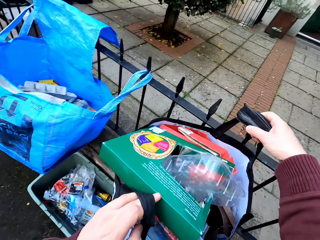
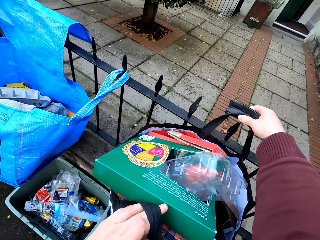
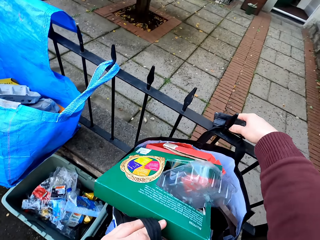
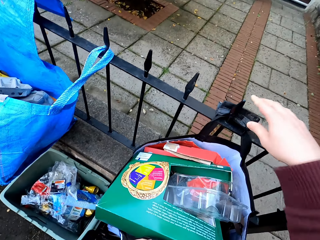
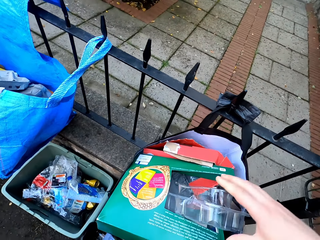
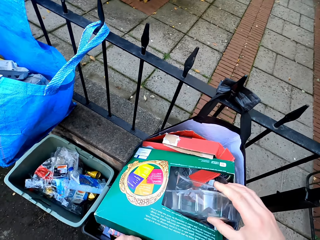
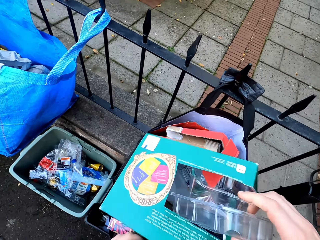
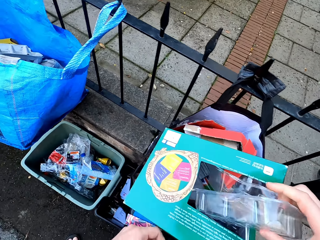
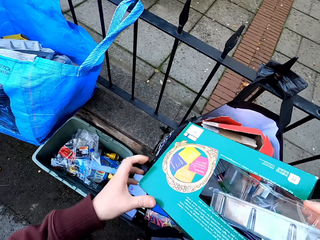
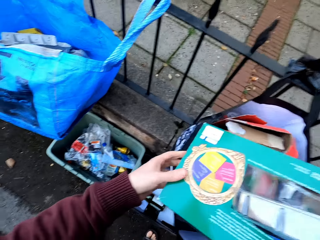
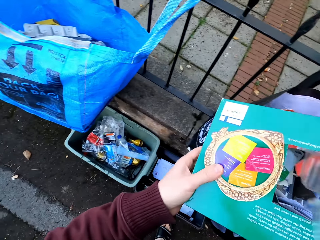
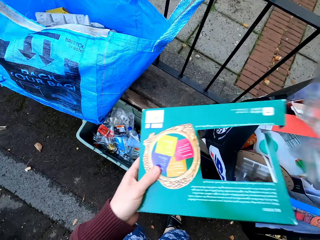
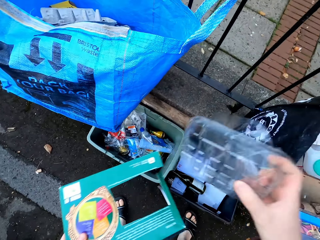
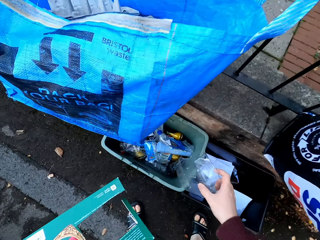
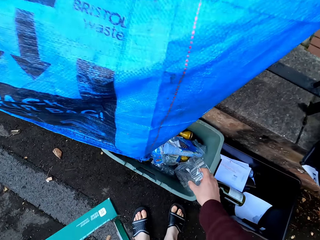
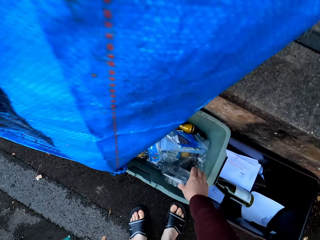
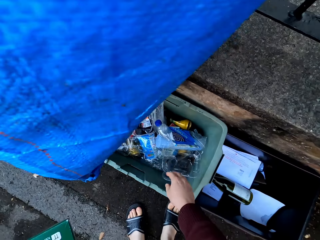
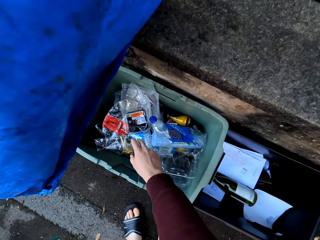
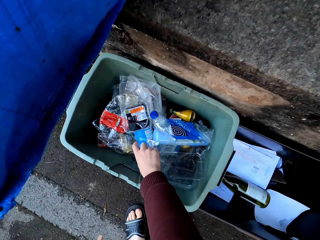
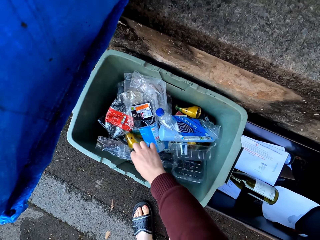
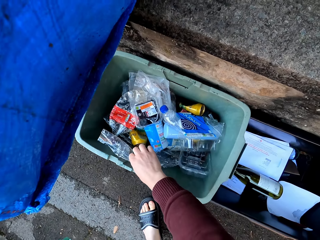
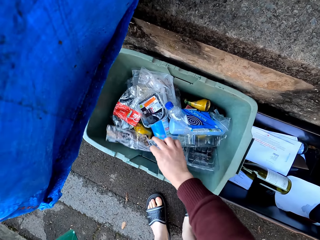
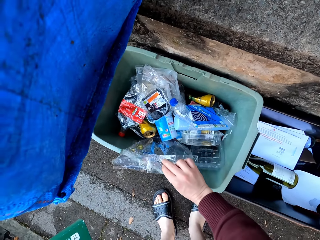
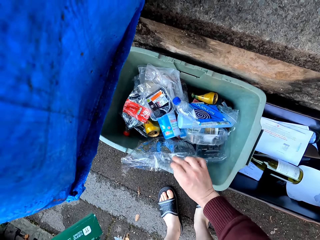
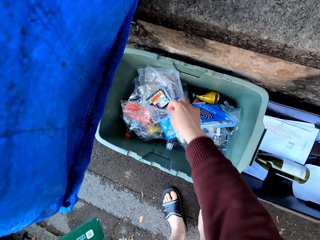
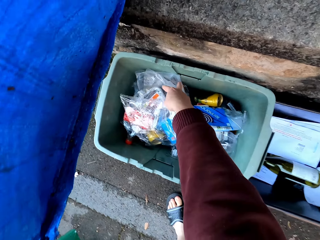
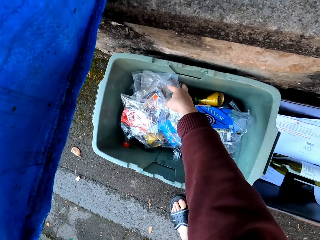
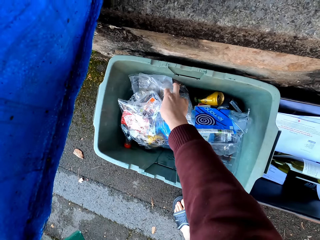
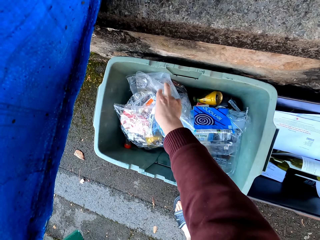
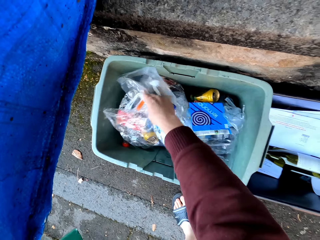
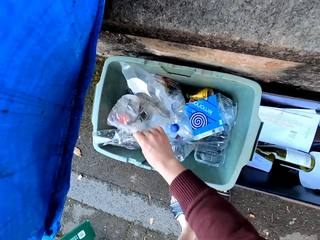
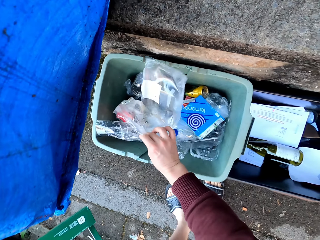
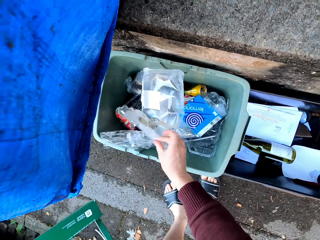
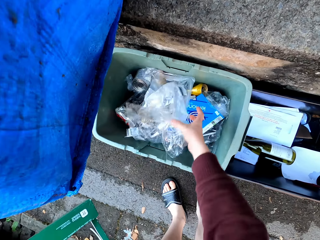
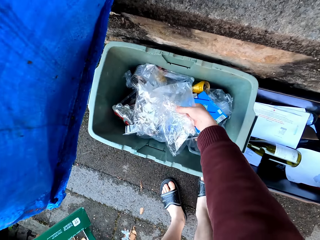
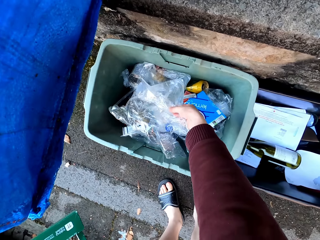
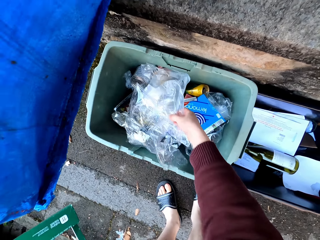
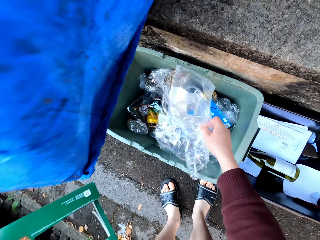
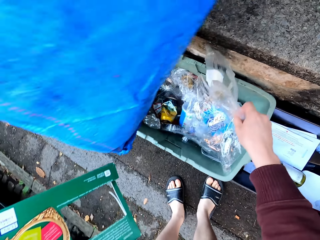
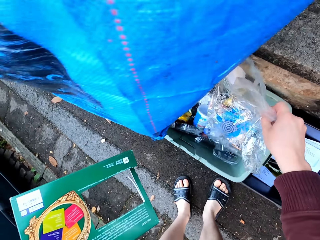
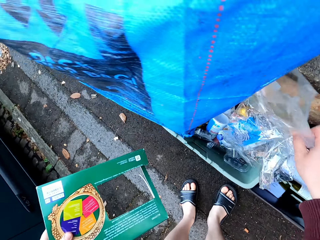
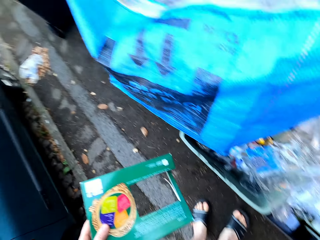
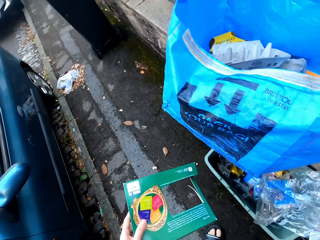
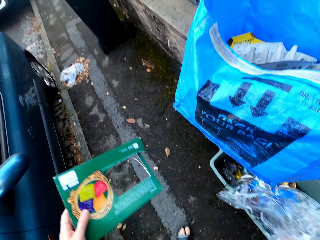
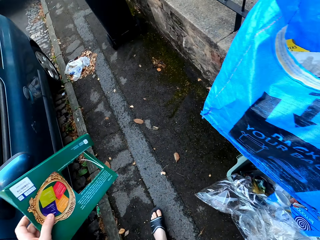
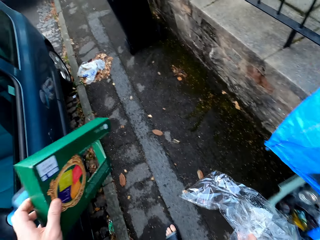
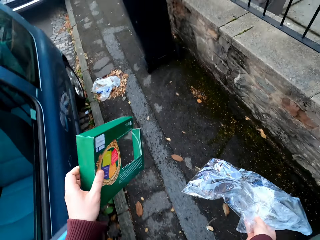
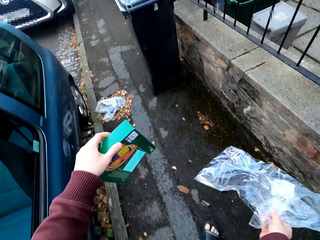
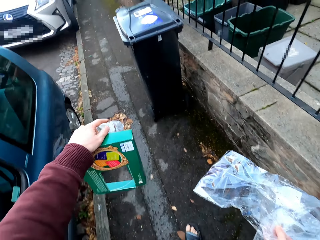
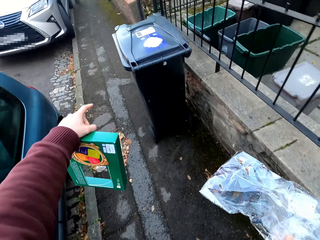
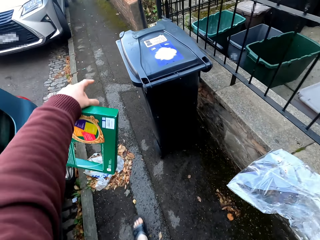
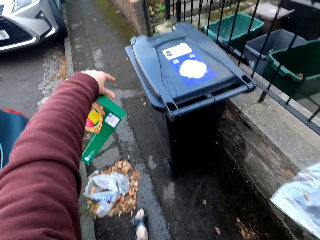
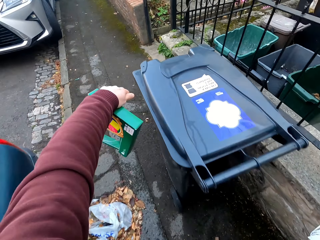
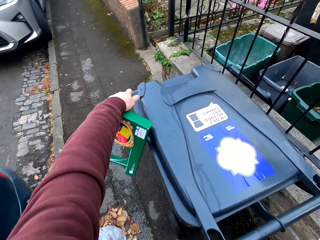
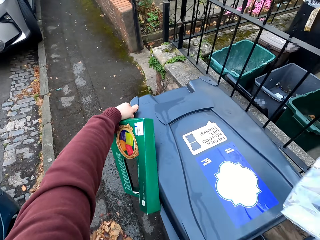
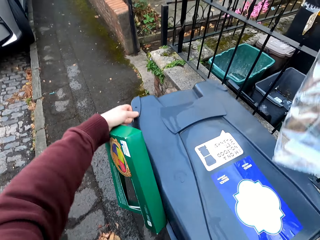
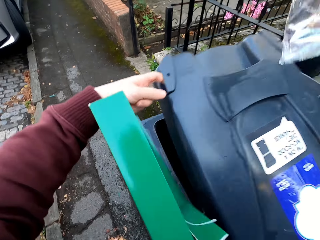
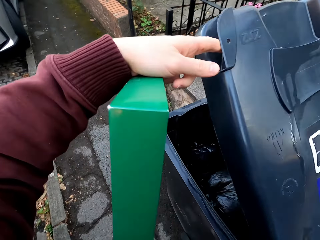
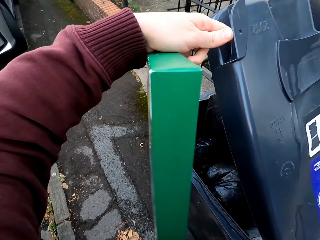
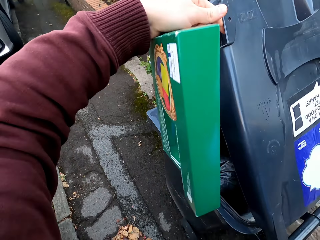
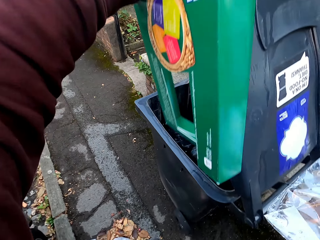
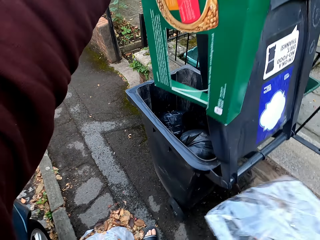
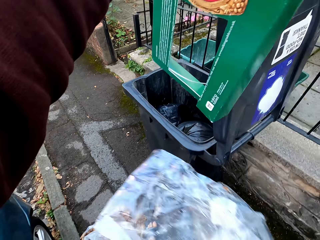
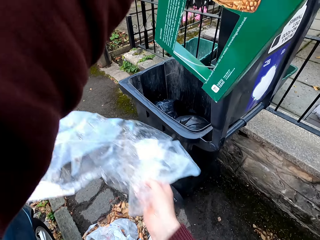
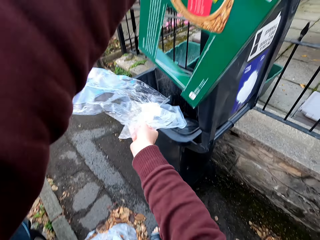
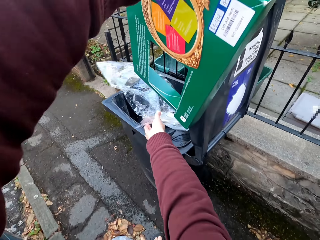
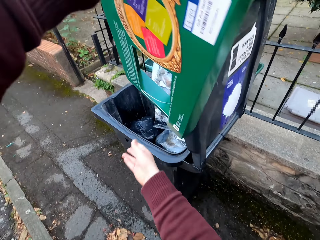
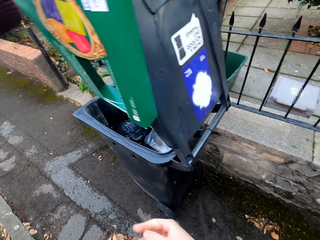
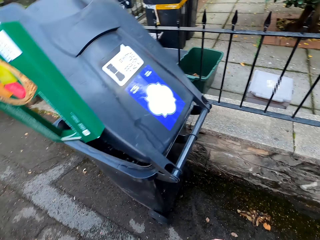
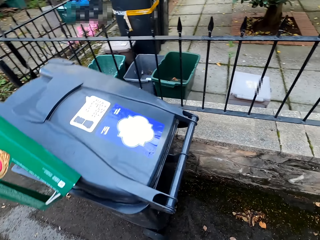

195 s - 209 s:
The camera wearer hangs the bag on the fence. They put down the garbage. They remove dirt from the bag, pick up the polythene paper, and drop them in the dustbin. They pick plastics from the dustbin. They walk around the compound. They walk outside the compound. They put the garbage in the litter bin. They open the dustbin.

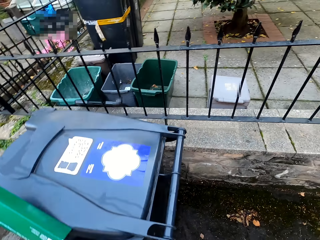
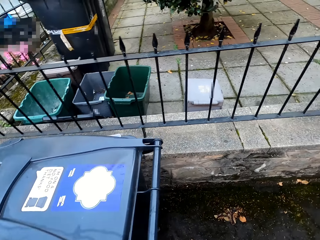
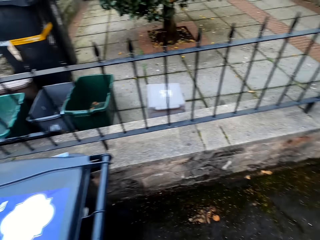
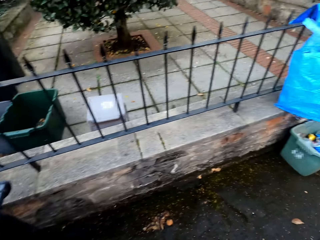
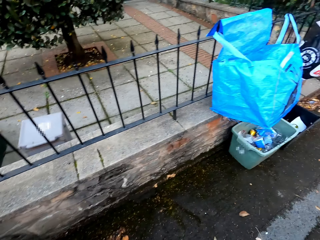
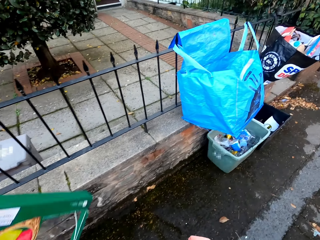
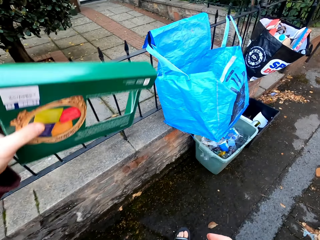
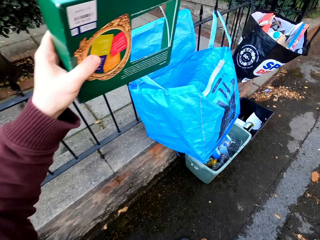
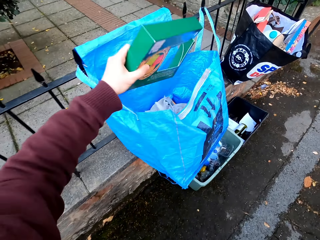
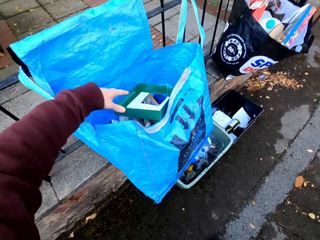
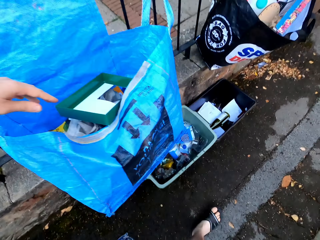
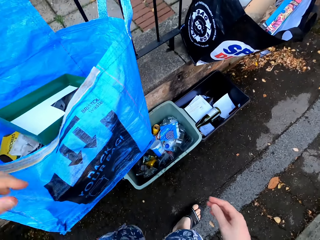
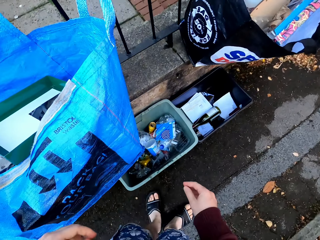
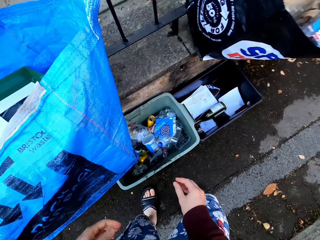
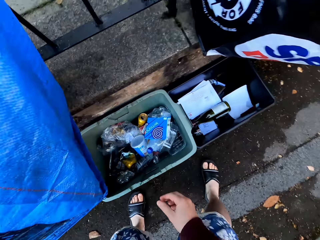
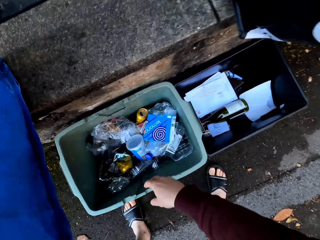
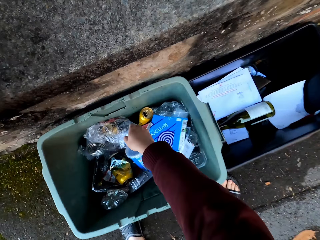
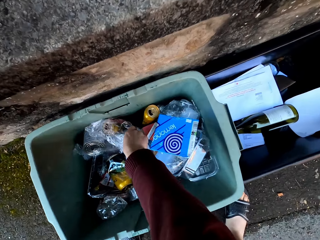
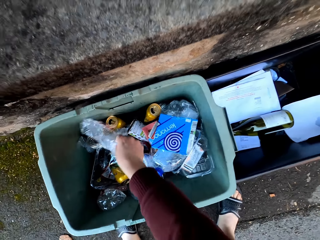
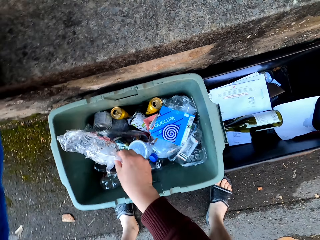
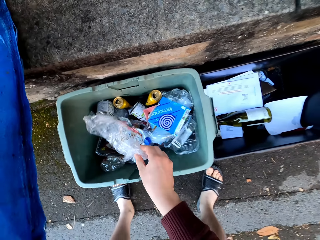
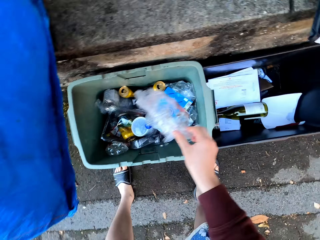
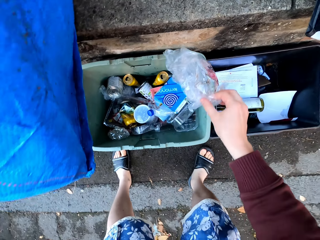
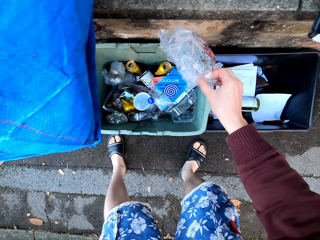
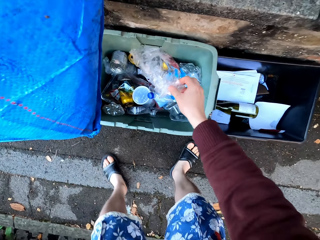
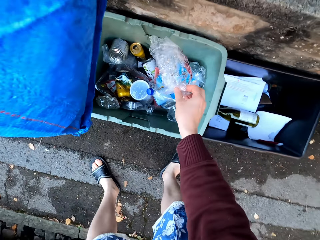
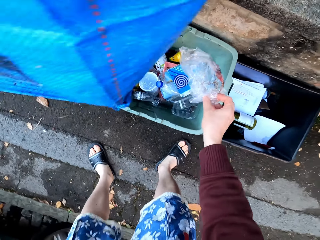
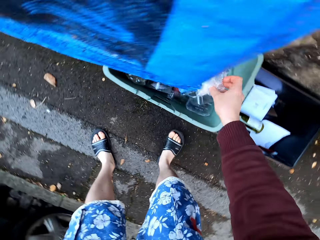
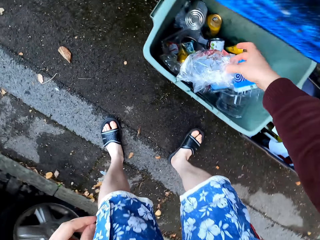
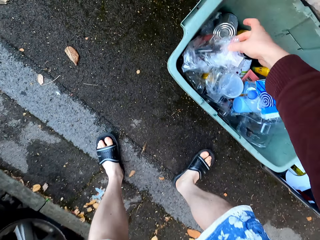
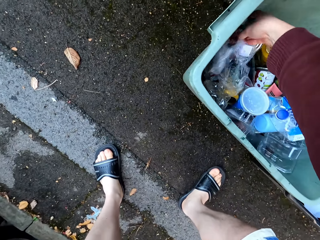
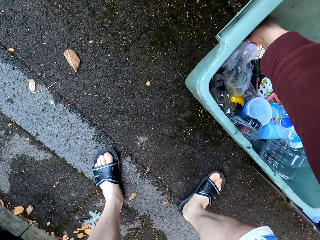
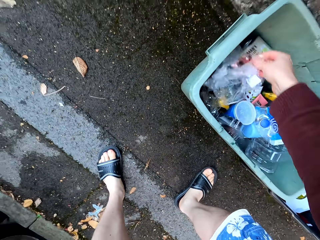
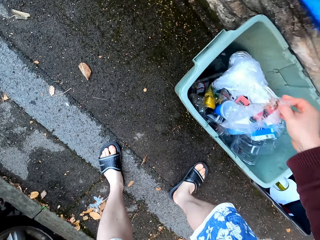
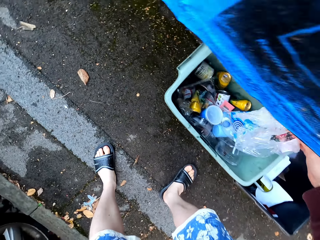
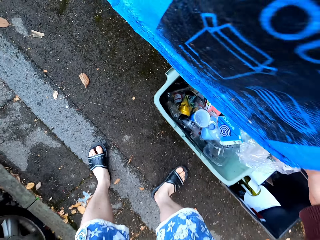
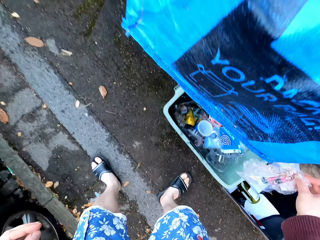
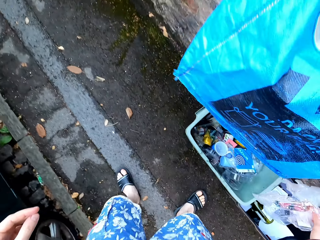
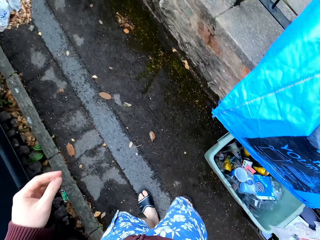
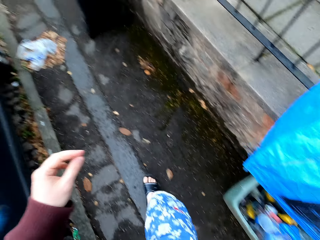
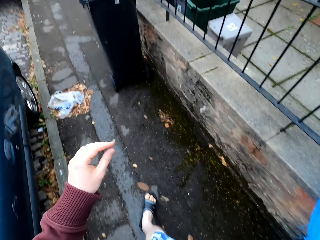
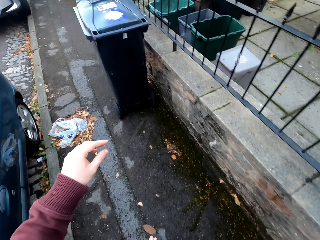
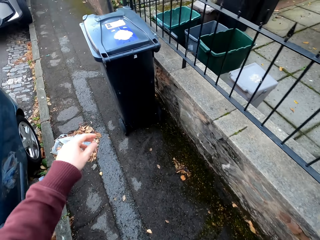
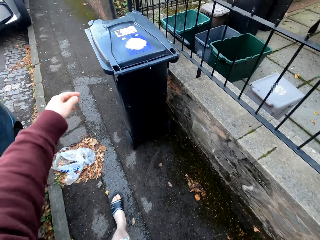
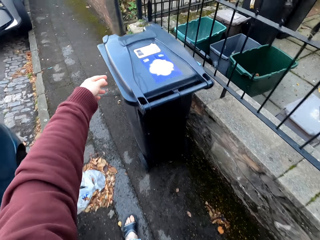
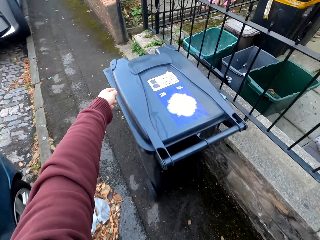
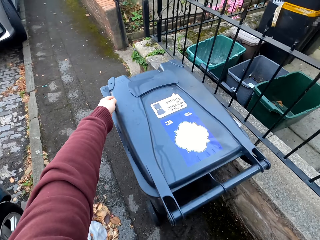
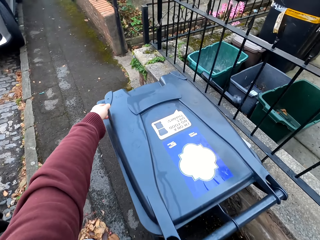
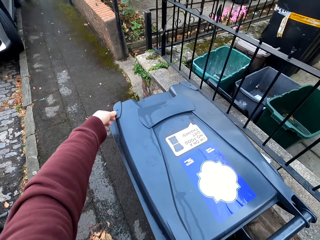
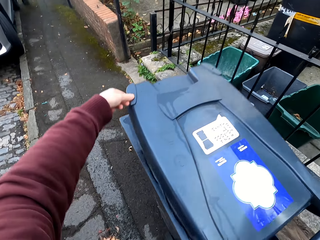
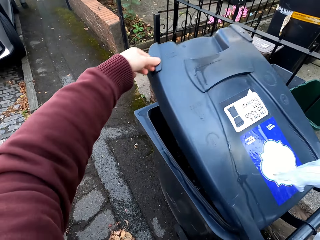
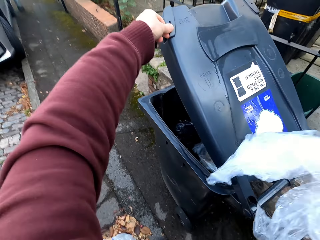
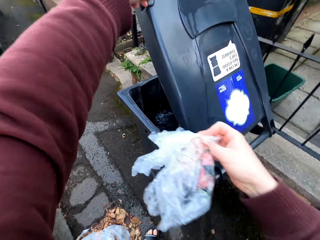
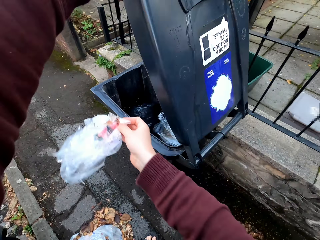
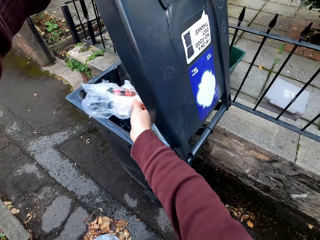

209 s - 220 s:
The camera wearer drops plastic bags in the dustbin. They walk around the compound. They pick dirt from the bin. They walk around the compound. They walk outside the compound, open the dustbin, and put the garbage in the litter bin.
